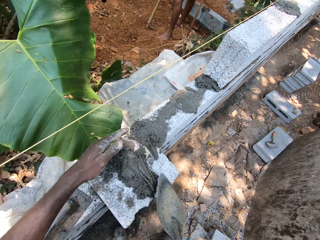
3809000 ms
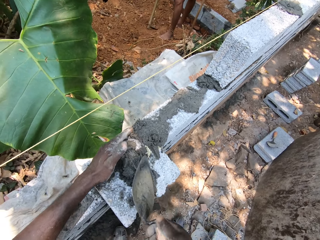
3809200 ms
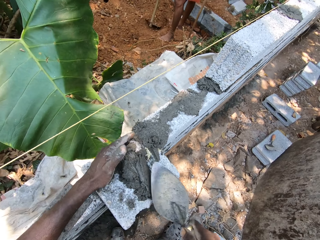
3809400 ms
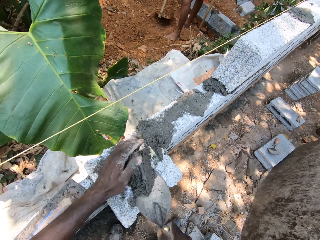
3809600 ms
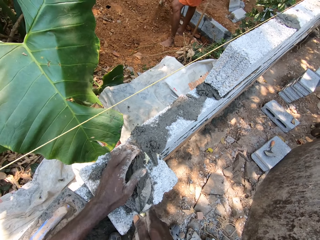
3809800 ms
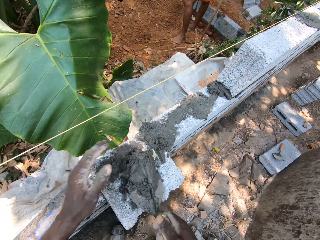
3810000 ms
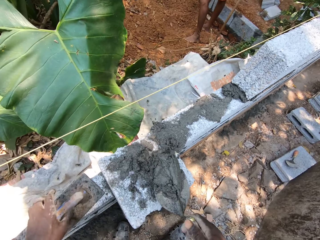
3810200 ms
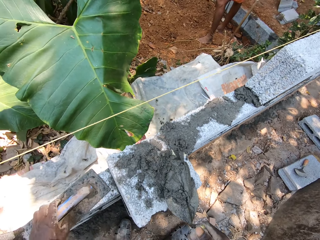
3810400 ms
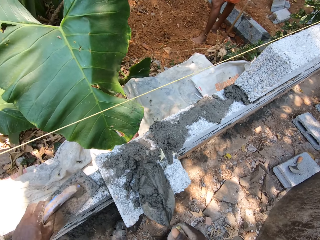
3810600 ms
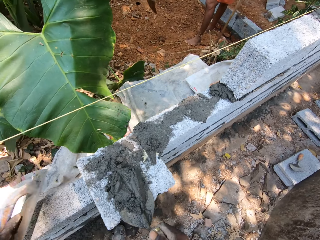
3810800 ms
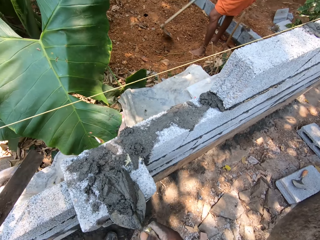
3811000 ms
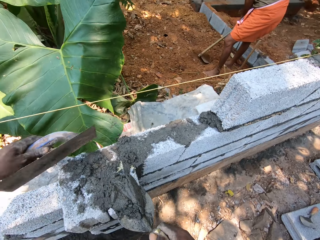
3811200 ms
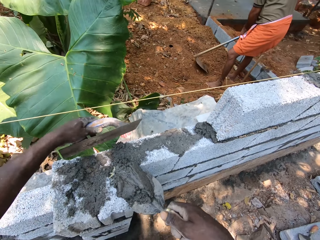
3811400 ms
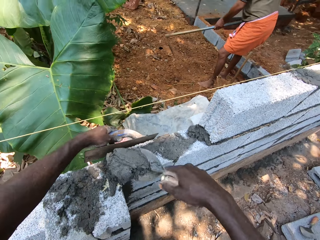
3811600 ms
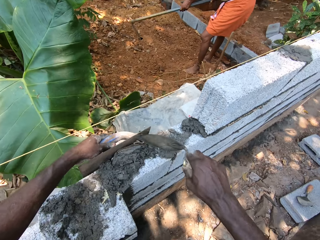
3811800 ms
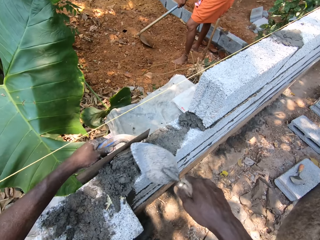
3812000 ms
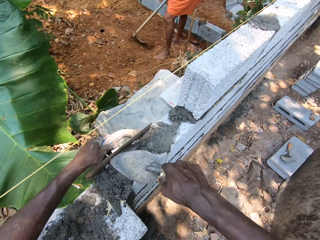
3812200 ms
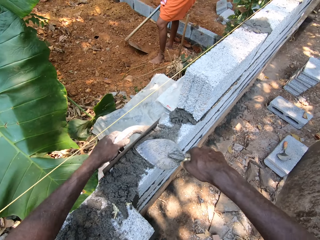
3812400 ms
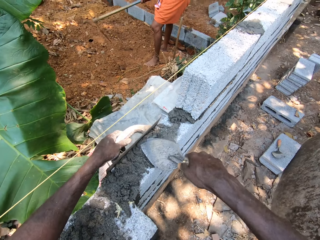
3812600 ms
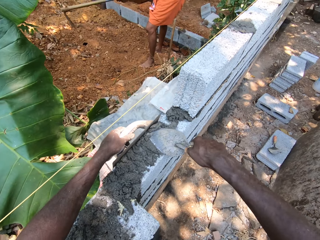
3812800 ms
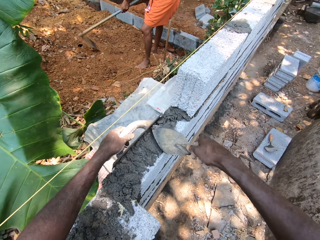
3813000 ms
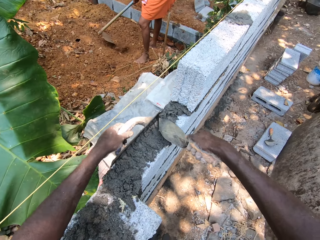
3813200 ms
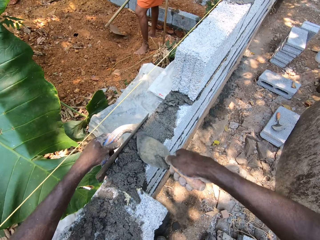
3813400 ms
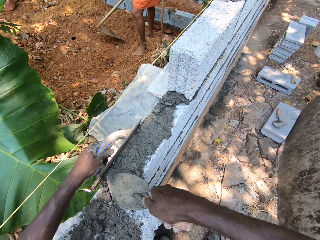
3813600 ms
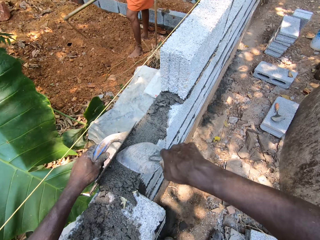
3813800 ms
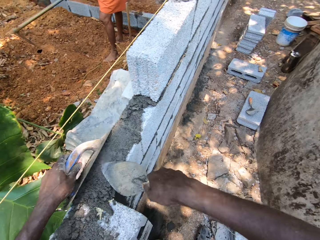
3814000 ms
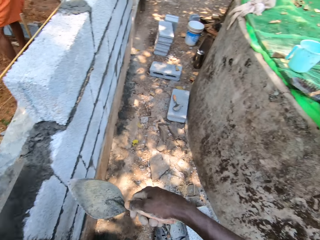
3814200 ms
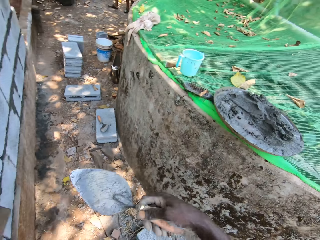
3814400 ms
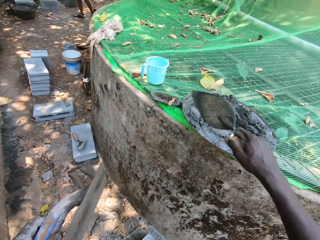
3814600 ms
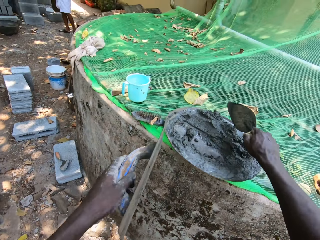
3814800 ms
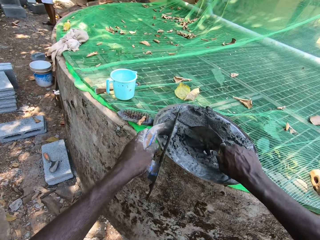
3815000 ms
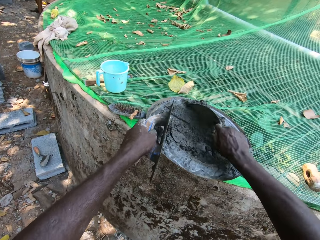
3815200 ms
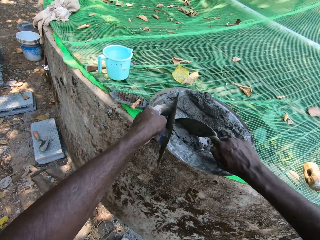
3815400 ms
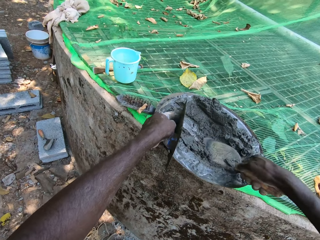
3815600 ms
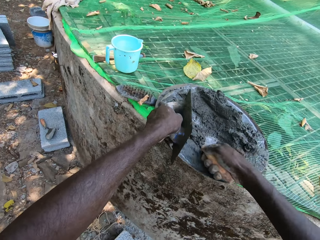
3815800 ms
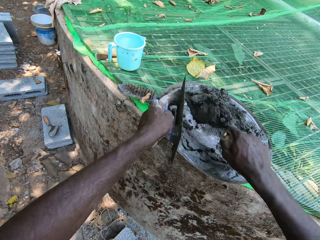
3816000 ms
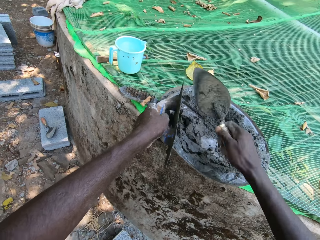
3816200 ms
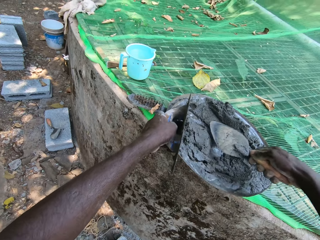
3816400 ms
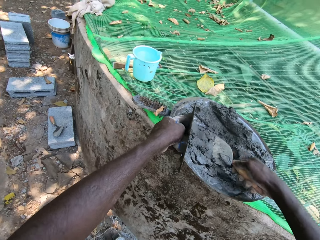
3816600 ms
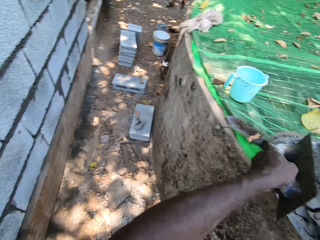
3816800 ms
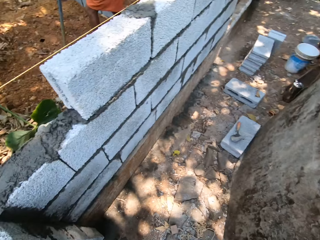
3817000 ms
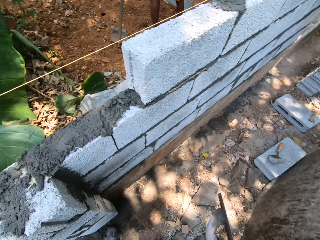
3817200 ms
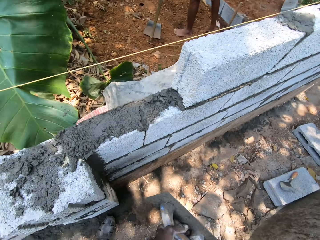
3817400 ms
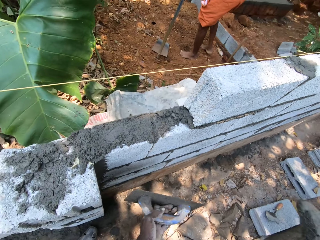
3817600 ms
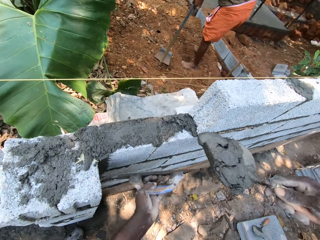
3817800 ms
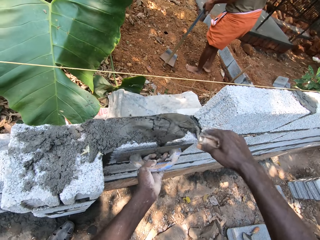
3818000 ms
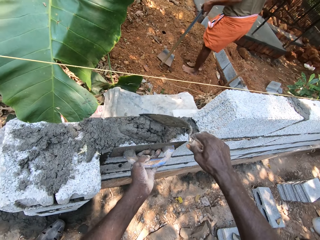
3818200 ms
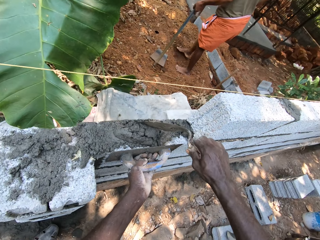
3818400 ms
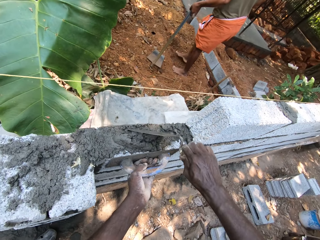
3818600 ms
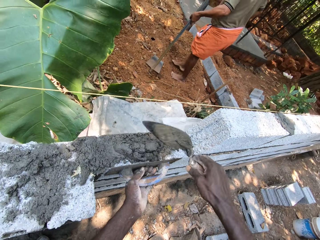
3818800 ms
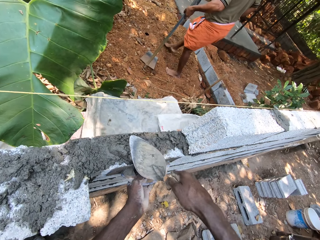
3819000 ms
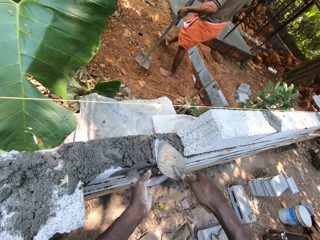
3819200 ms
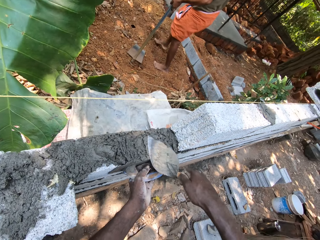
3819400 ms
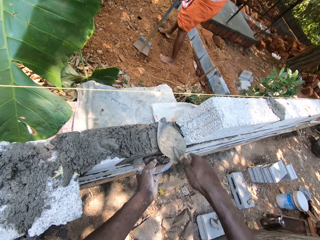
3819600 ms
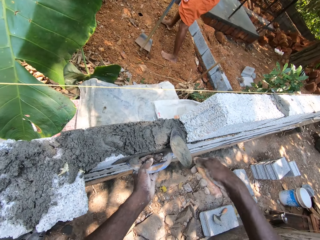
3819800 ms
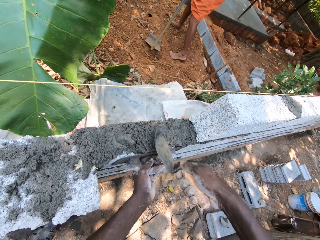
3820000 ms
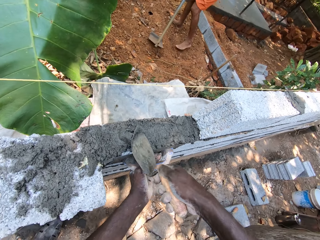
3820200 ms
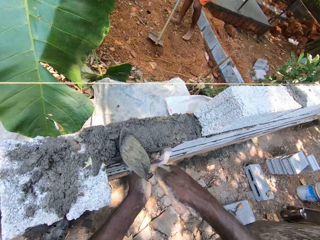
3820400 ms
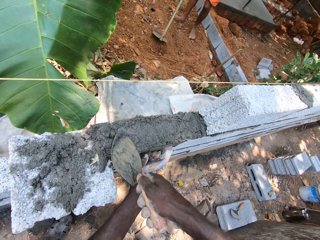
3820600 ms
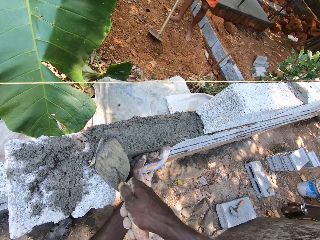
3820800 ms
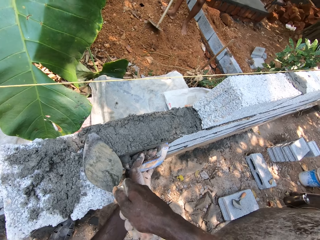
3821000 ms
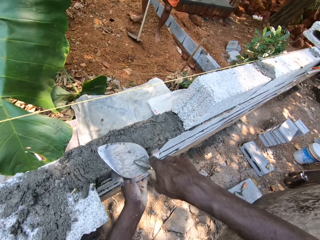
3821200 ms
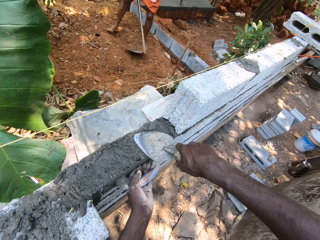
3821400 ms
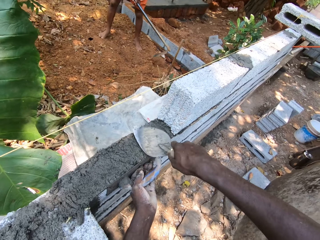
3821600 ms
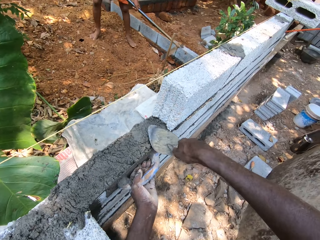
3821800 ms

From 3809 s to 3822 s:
The camera wearer picks the plastering trowel from the fence with his left hand. He plasters cement on the fence with the trowel in his right hand and the plastering trowel in his left hand. He collects cement from the head pan with the trowel in his right hand. He puts the cement on the stone. He plasters the cement on the fence with the trowel in his right hand and the plastering trowel in his left hand.

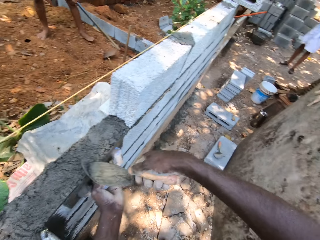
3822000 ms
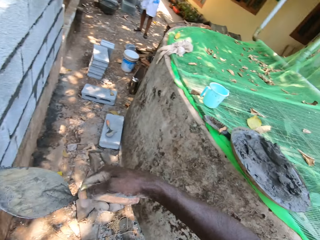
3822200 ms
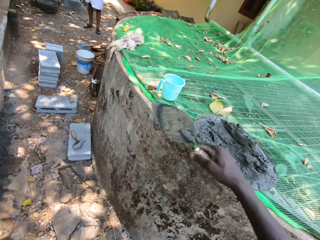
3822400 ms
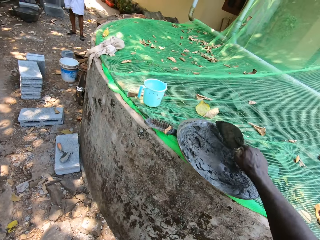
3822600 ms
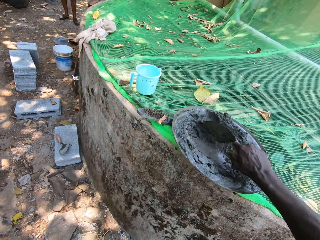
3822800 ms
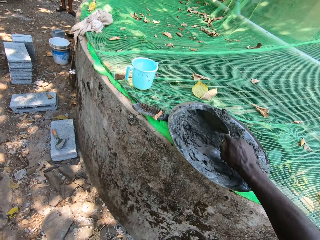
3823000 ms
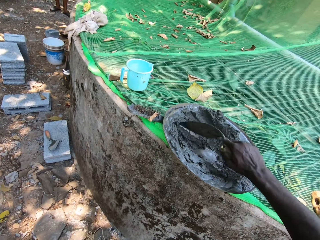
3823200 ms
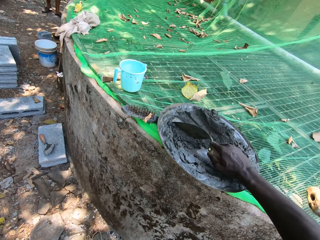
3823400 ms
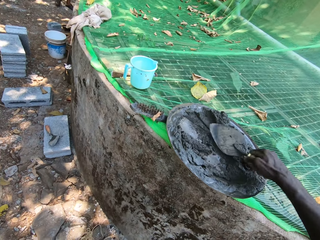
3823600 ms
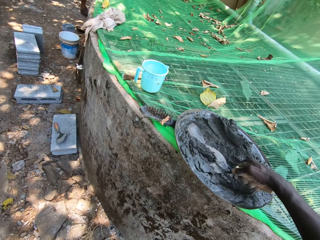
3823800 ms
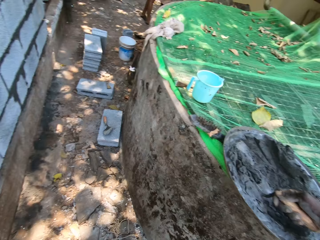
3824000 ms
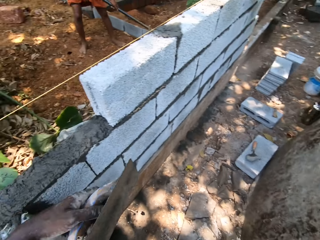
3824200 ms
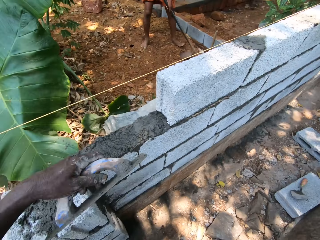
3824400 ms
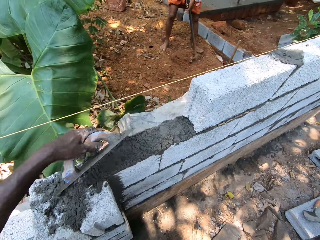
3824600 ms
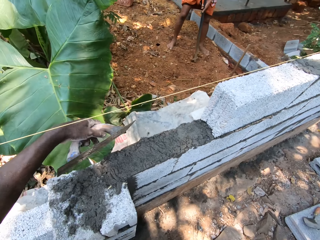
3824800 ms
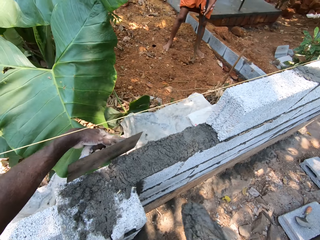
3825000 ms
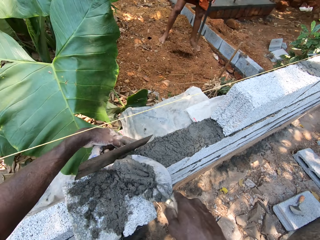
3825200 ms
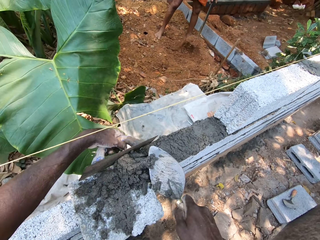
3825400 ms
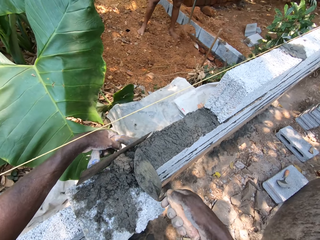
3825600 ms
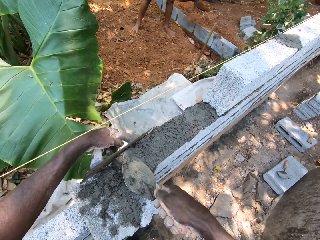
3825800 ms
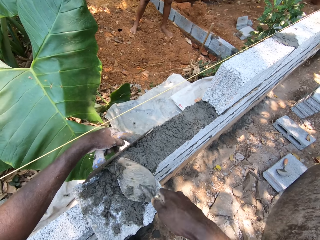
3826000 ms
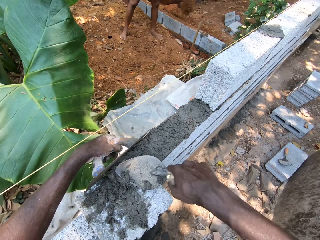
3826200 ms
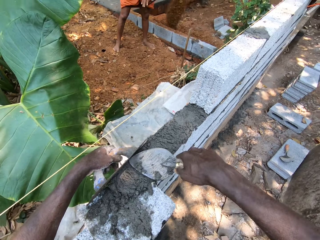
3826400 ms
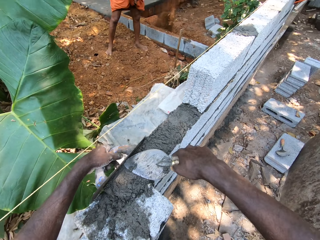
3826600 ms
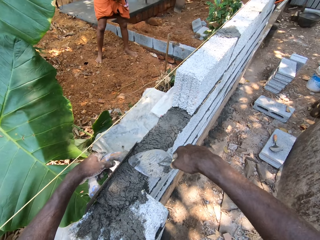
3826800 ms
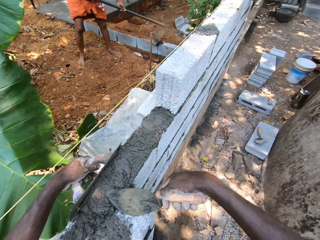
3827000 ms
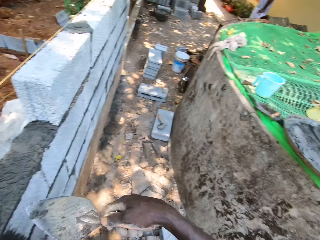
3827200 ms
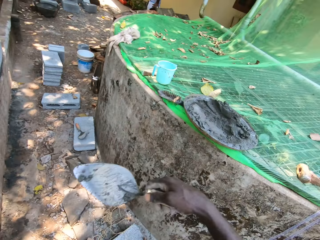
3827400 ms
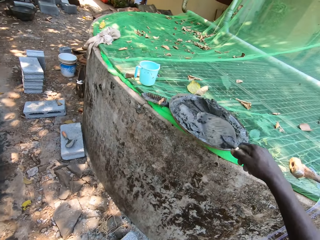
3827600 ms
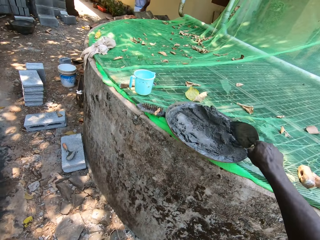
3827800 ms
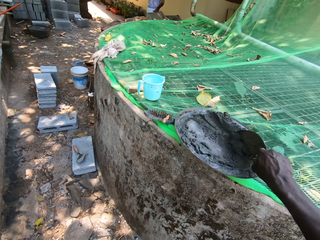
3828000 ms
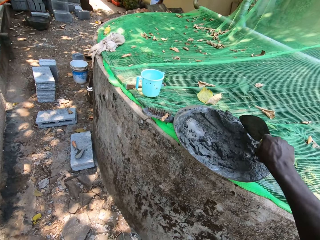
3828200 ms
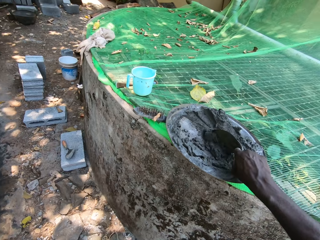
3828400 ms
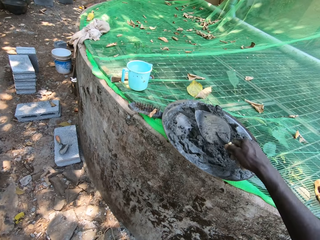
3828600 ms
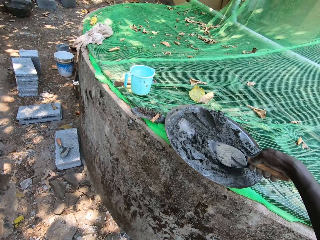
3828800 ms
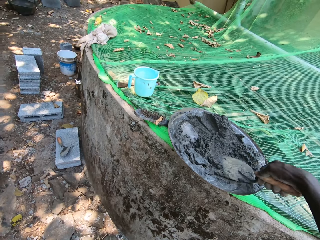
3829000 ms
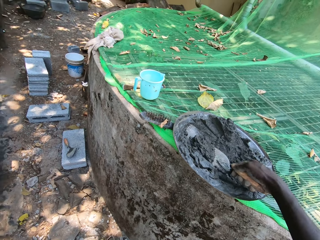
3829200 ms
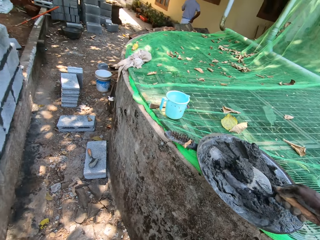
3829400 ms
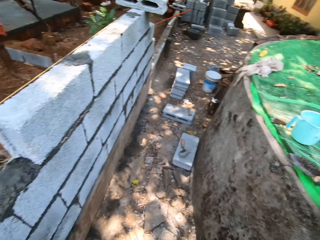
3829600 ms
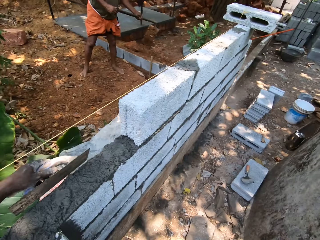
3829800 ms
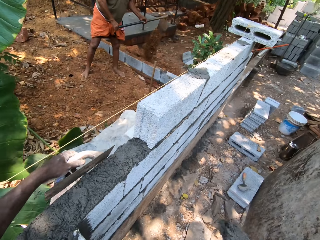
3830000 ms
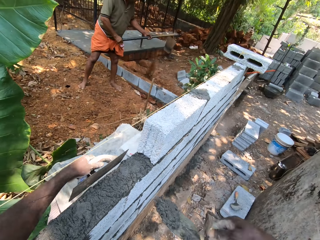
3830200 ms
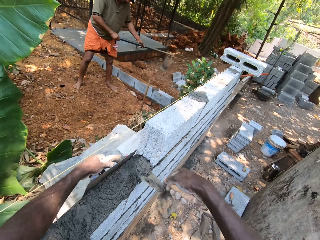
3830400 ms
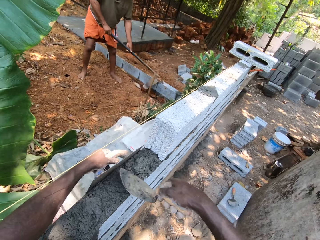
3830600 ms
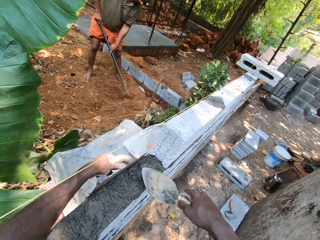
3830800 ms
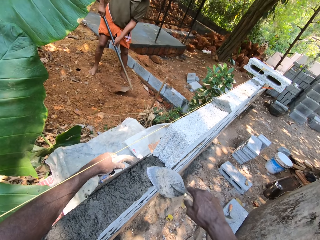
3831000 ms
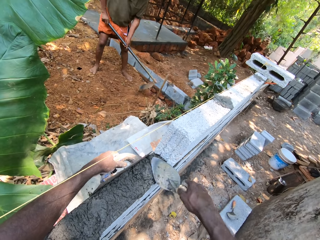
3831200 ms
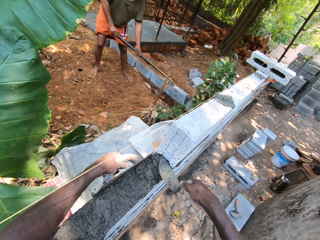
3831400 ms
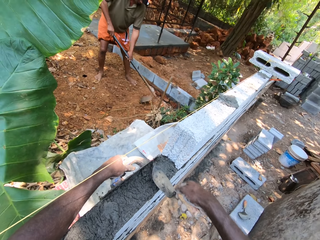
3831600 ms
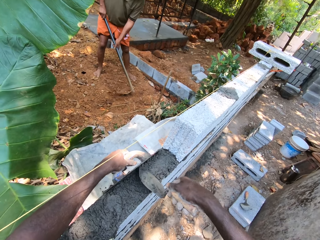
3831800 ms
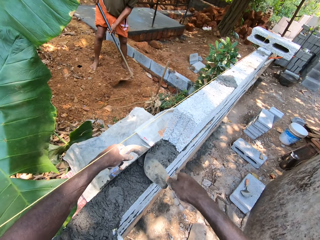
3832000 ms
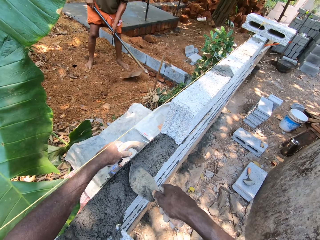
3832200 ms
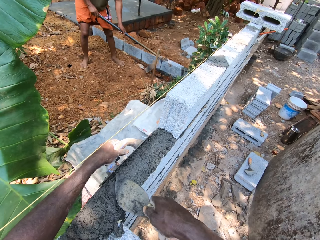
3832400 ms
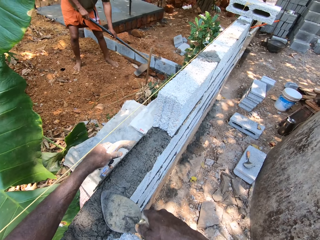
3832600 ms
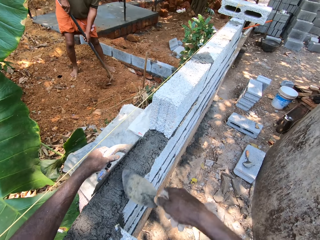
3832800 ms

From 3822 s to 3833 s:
The camera wearer collects cement from the head pan with the trowel in his right hand. He puts the cement on the stone. He plasters the cement on the fence with the trowel in his right hand and the plastering trowel in his left hand. He collects cement from the head pan with the trowel in his right hand. He plasters the cement on the fence with the trowel in his right hand and the plastering trowel in his left hand. He puts the cement on the stone.
